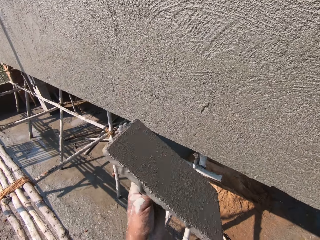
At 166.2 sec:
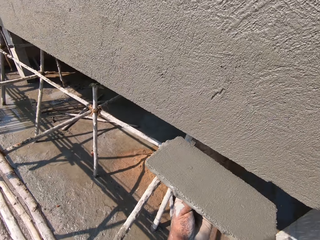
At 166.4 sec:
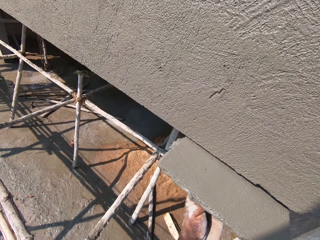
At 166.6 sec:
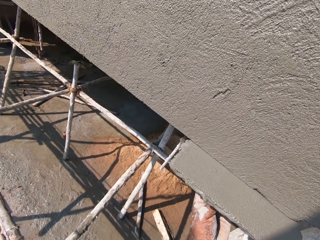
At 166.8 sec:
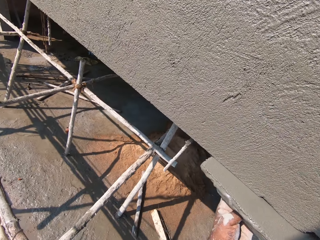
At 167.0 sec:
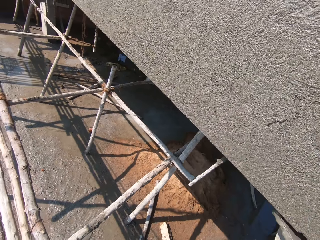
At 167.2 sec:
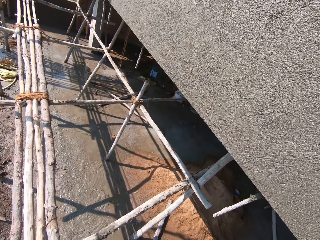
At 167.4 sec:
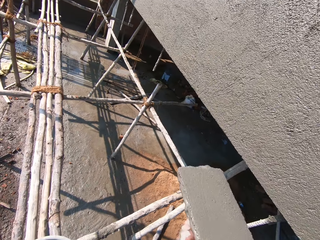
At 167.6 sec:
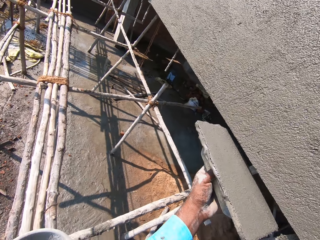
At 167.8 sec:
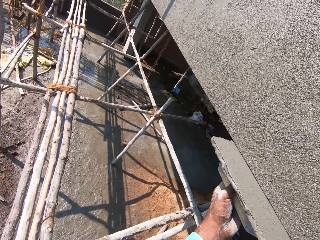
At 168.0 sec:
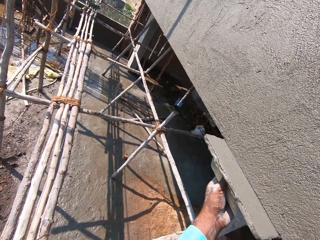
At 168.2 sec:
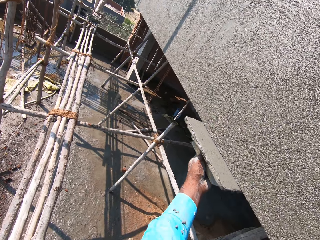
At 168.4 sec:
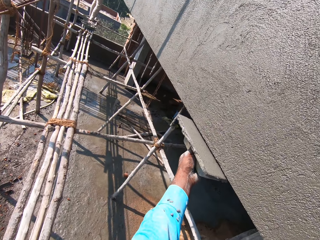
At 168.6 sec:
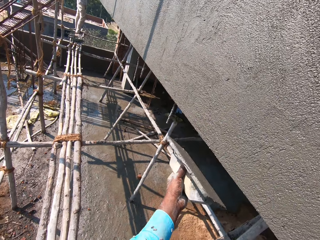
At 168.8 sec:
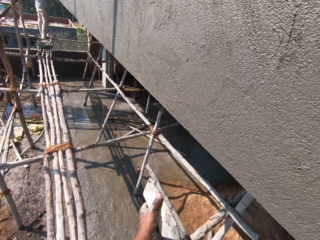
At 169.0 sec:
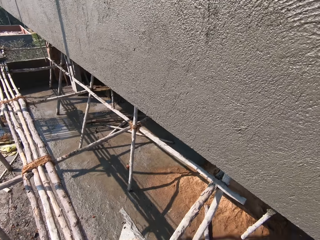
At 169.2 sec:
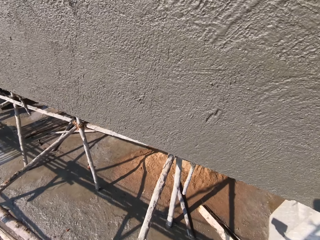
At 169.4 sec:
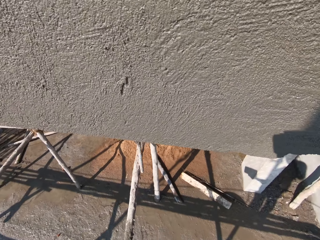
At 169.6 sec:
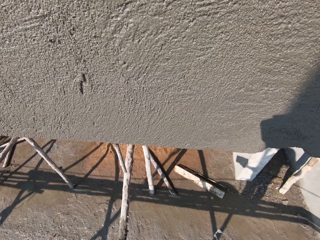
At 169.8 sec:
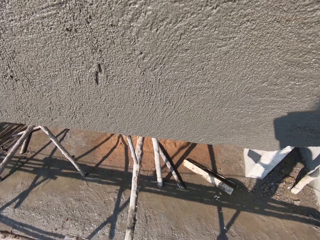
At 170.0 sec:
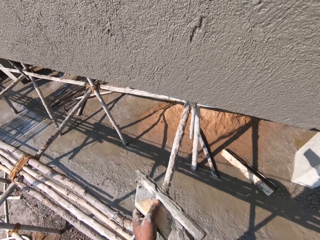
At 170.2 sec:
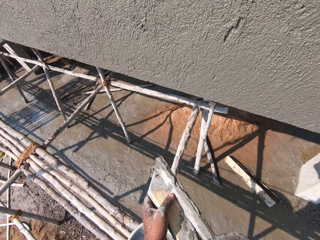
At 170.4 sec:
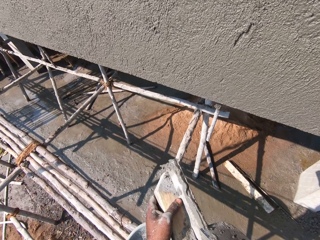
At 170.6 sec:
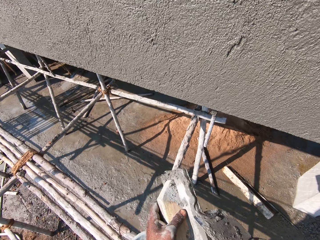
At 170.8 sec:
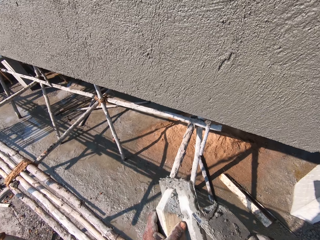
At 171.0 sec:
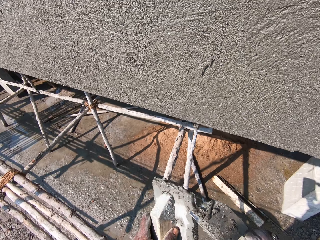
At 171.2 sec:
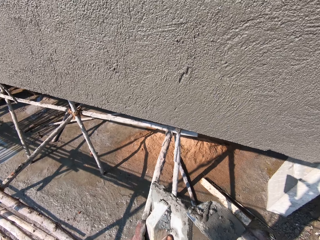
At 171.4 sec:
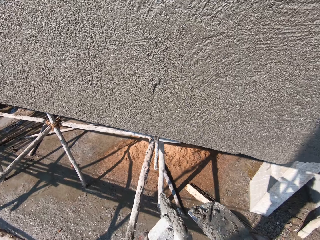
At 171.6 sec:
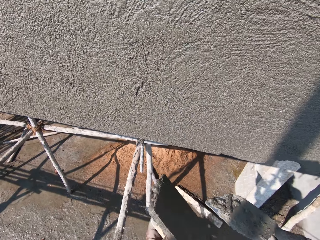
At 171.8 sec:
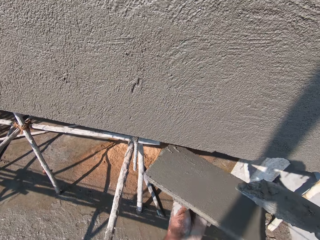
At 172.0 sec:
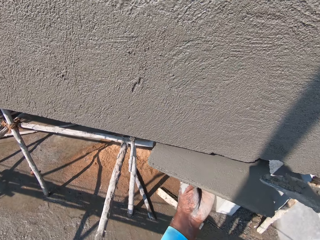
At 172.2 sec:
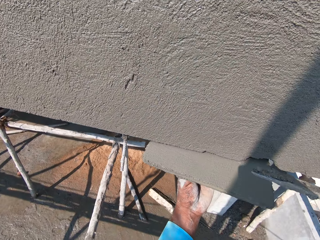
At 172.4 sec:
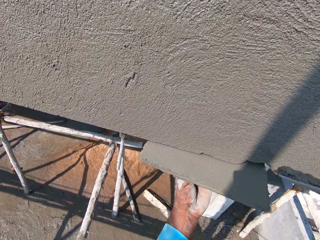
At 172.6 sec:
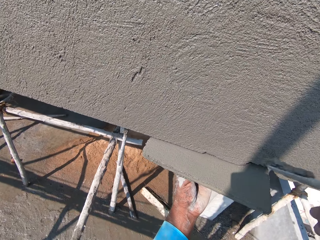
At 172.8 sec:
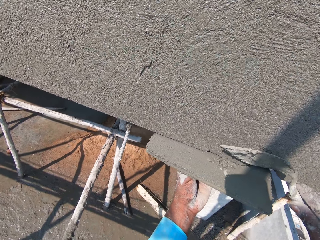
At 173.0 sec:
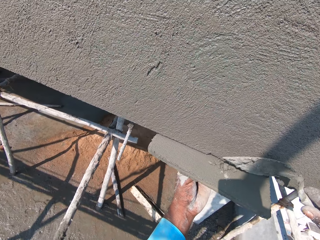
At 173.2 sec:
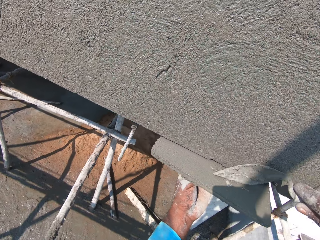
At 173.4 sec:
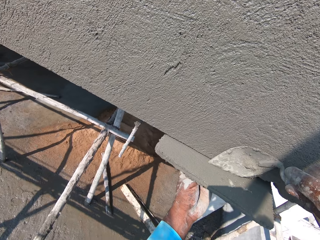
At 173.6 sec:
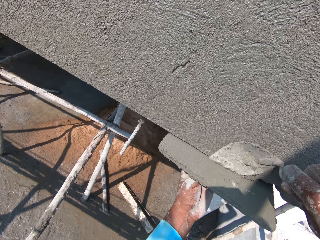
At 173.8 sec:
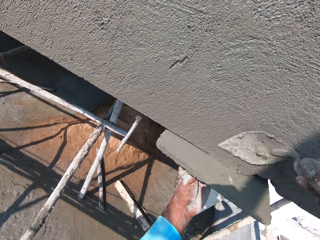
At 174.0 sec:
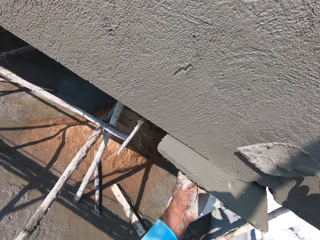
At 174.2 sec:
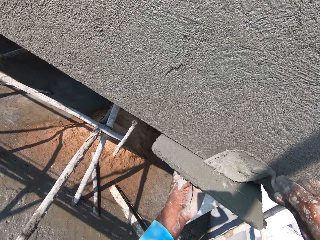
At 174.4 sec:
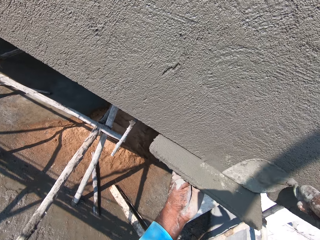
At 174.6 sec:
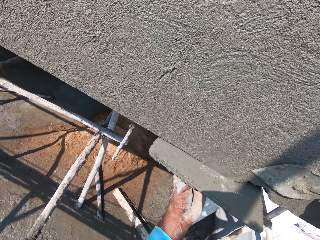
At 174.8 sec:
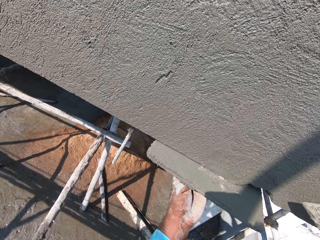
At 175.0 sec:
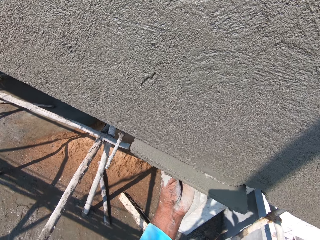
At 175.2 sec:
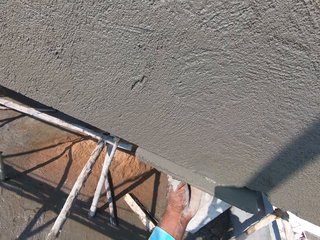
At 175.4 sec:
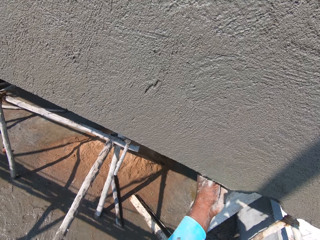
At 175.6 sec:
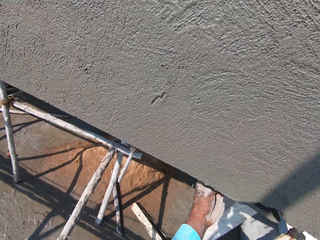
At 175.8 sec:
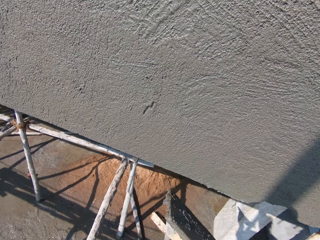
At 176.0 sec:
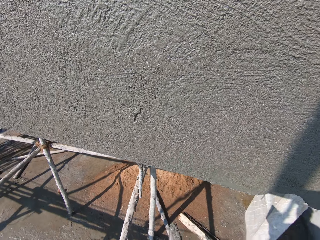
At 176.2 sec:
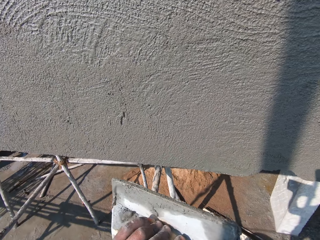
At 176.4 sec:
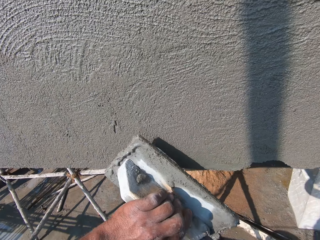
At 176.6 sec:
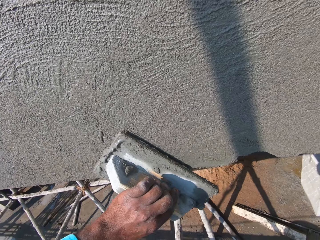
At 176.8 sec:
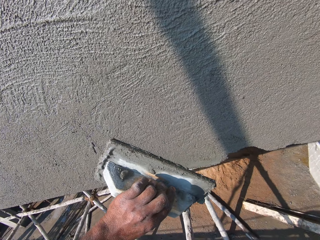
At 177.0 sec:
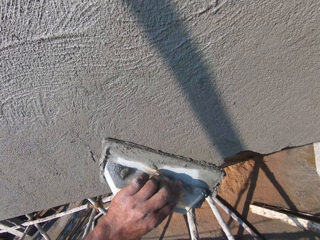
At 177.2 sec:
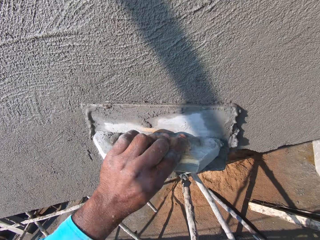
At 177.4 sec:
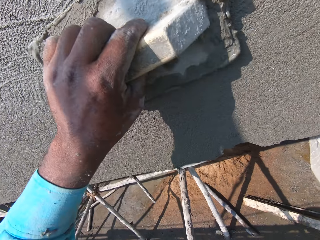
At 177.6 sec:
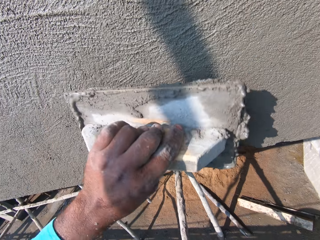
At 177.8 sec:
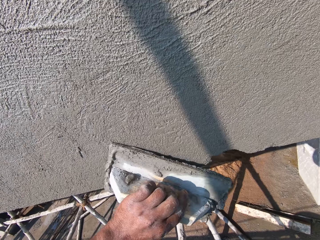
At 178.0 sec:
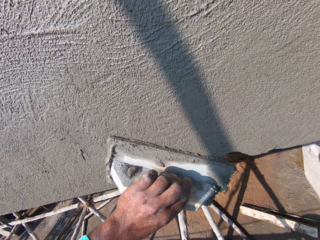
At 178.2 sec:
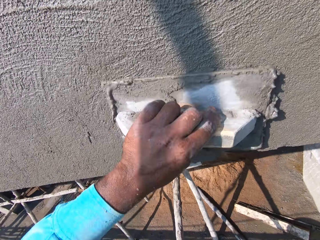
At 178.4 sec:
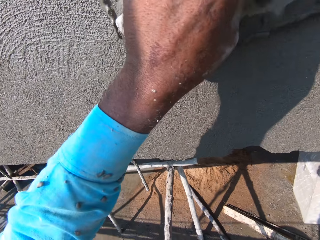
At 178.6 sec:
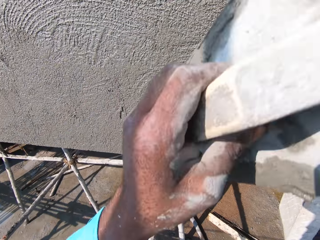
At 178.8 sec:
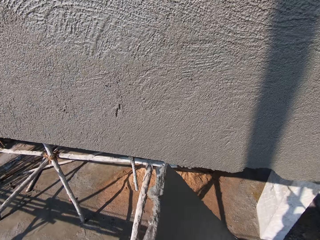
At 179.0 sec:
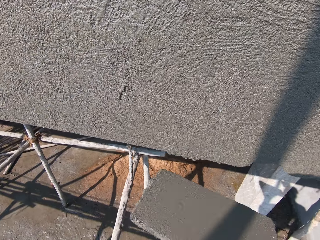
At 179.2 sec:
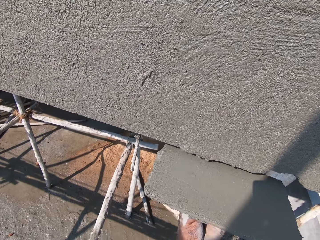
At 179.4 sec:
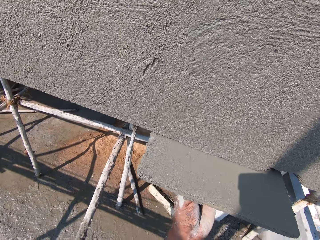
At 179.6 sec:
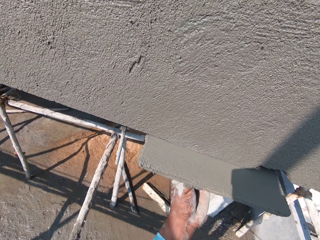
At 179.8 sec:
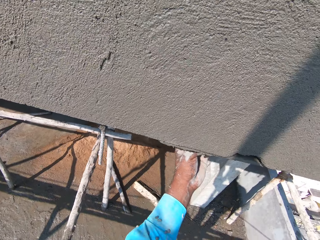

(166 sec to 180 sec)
The camera wearer looks around. They scrape the trowel. They place the wooden float on the wall. They apply concrete on the wall. They plaster the wall.

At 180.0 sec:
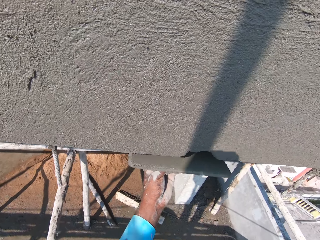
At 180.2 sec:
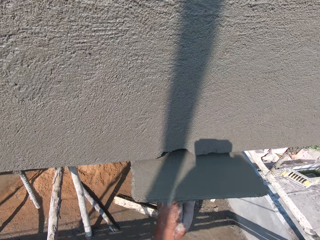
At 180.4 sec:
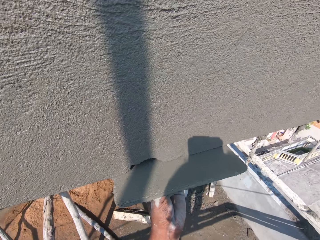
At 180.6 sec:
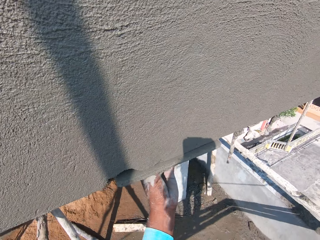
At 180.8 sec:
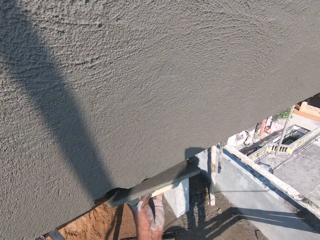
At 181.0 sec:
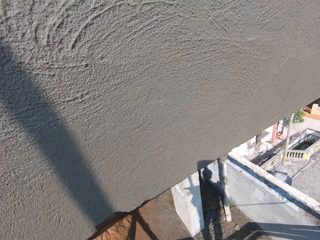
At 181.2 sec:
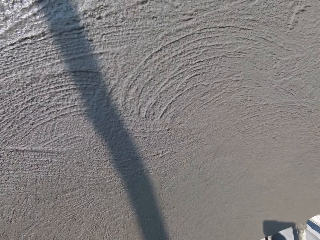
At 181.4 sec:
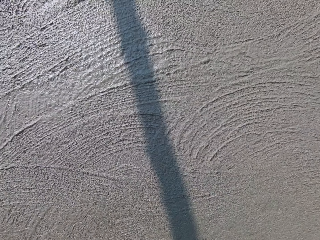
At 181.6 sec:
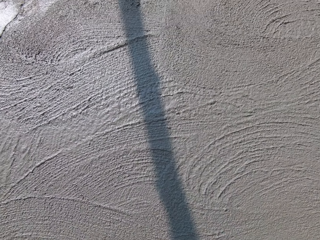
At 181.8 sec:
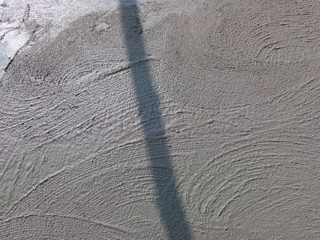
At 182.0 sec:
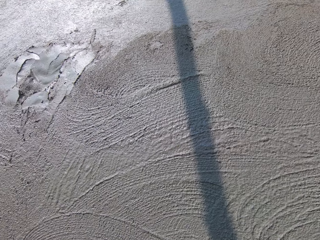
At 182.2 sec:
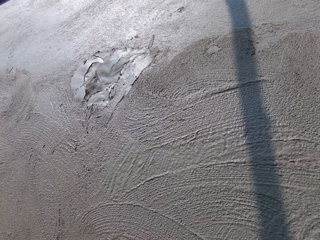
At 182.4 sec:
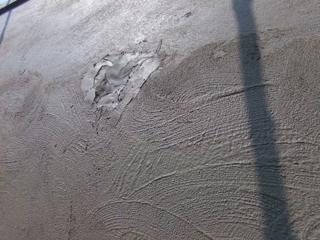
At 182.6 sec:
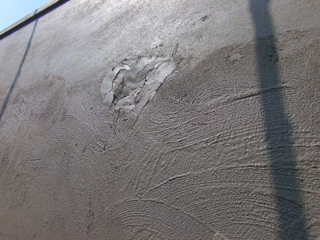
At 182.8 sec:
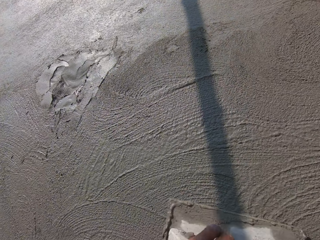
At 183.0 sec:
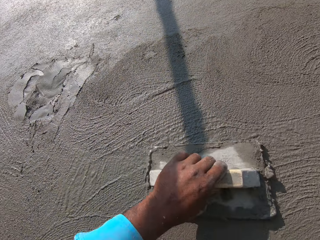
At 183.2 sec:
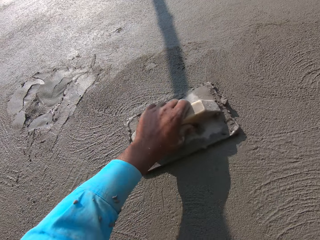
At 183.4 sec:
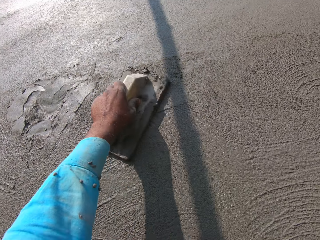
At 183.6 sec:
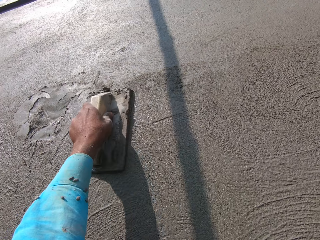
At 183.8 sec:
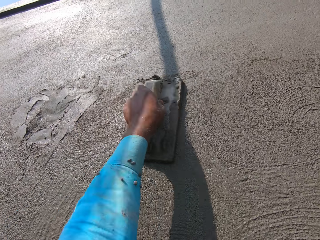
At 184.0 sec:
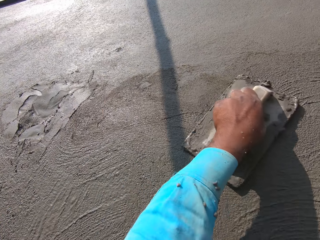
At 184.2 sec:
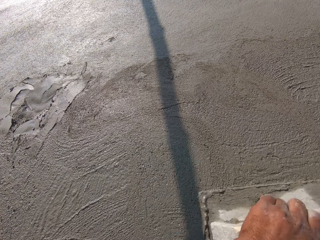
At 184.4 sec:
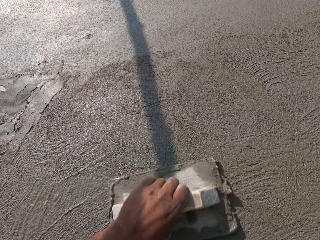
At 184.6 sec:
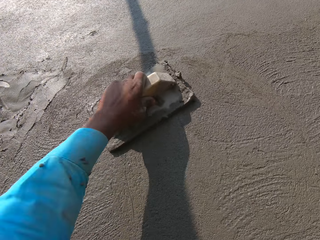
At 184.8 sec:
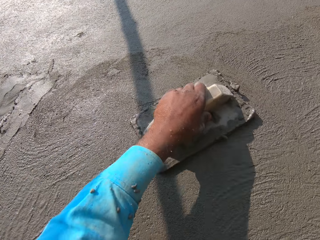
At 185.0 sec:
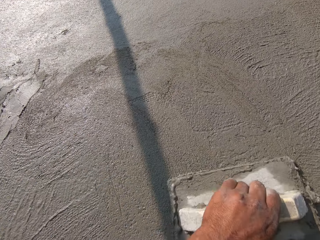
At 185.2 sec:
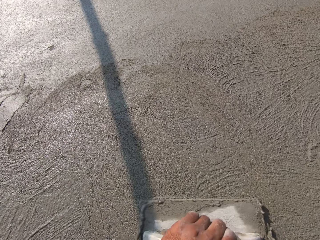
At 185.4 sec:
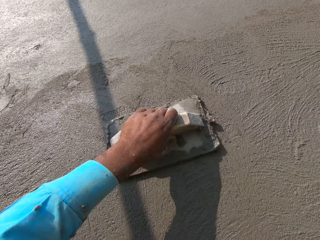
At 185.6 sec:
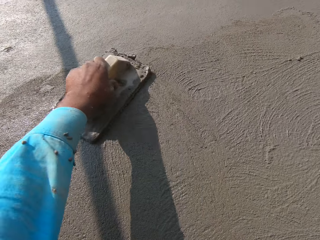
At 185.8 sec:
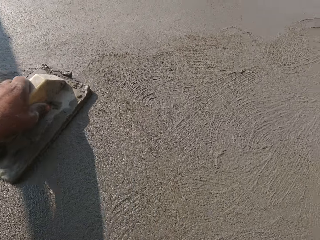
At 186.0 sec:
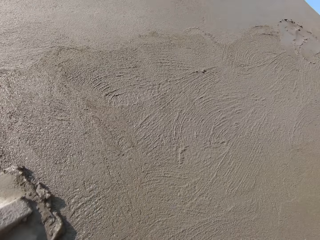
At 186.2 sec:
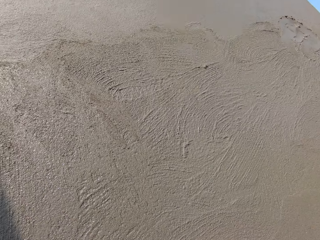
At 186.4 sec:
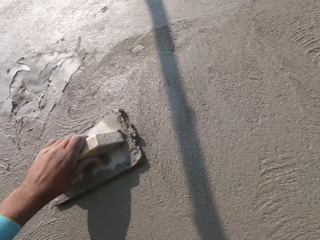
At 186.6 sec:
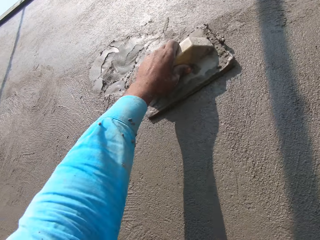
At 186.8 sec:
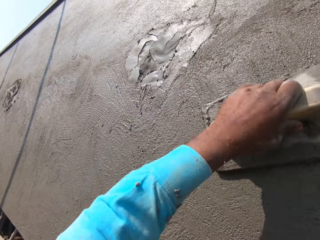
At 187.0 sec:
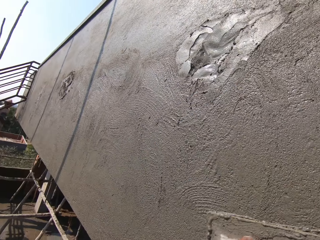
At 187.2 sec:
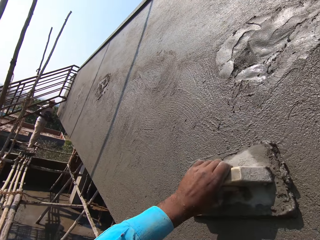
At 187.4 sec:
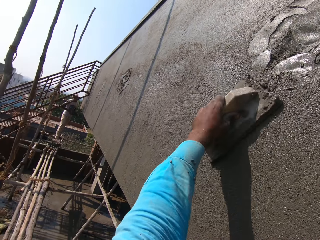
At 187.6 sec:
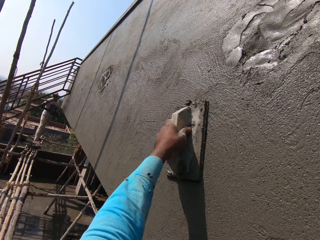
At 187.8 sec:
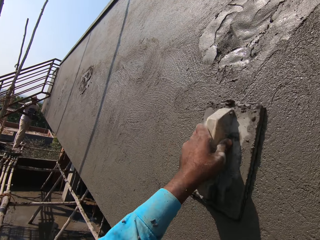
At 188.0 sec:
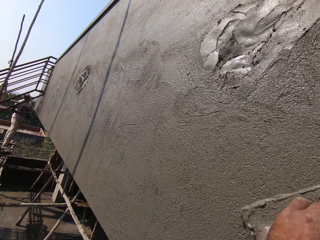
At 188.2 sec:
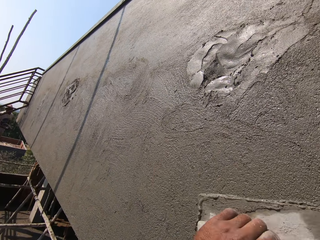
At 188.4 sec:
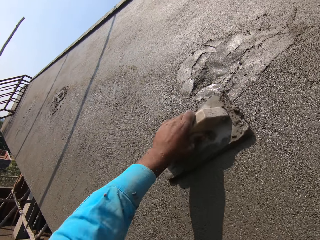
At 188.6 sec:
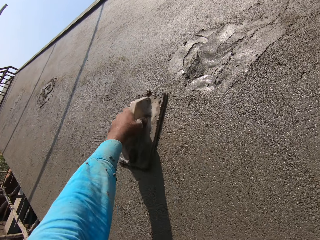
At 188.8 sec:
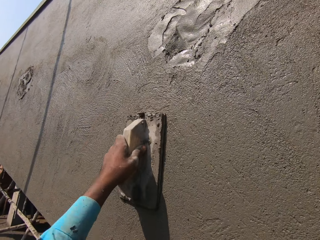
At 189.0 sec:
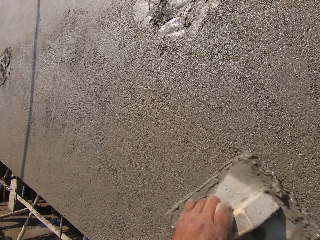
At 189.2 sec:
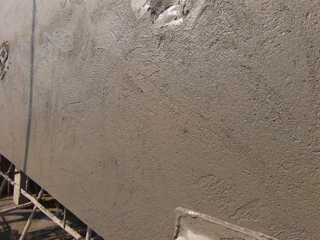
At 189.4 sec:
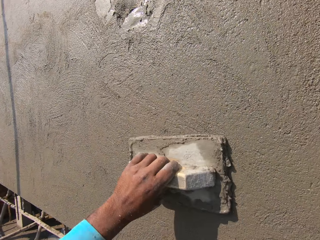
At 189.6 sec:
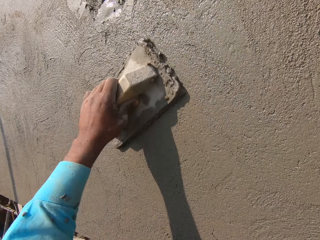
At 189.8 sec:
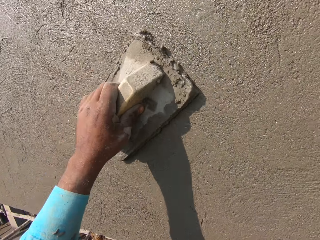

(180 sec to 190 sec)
The camera wearer stares at the wall. They look around. They plaster the wall.
